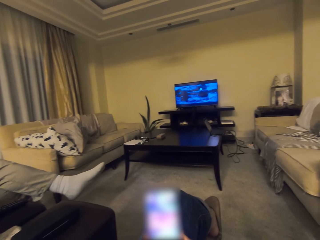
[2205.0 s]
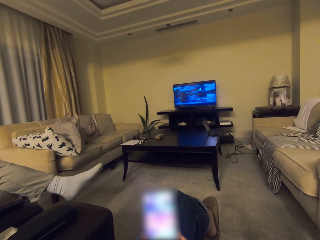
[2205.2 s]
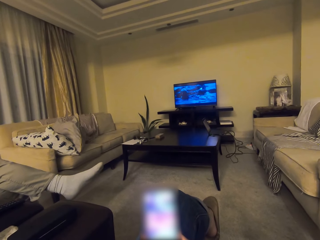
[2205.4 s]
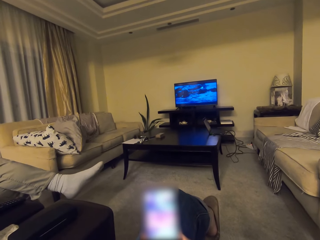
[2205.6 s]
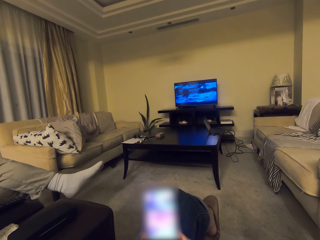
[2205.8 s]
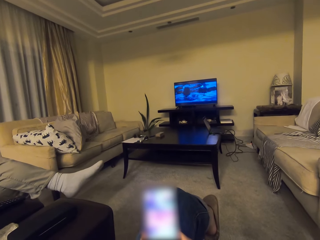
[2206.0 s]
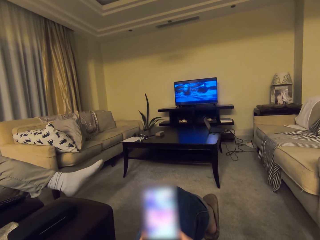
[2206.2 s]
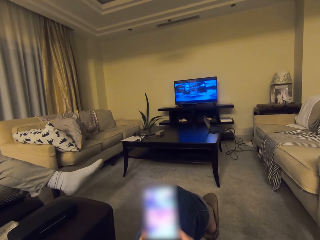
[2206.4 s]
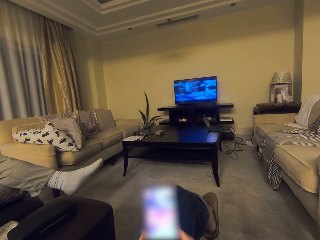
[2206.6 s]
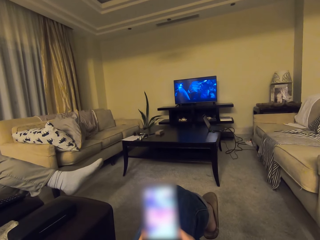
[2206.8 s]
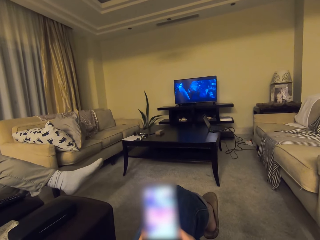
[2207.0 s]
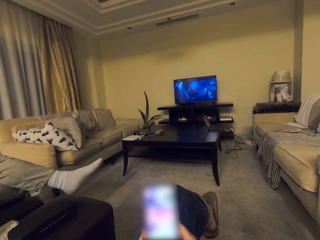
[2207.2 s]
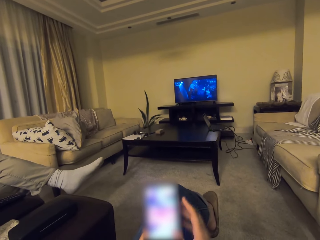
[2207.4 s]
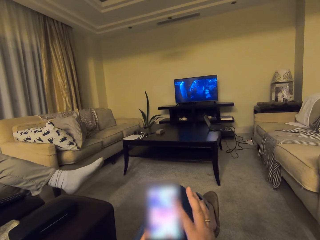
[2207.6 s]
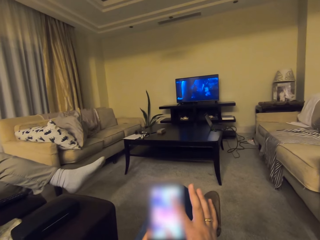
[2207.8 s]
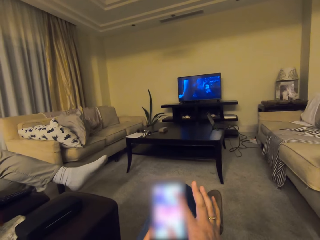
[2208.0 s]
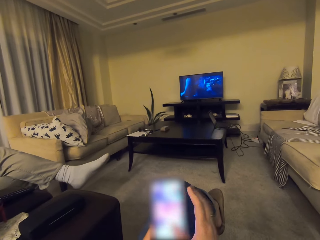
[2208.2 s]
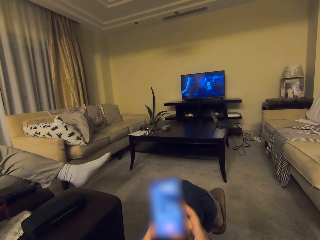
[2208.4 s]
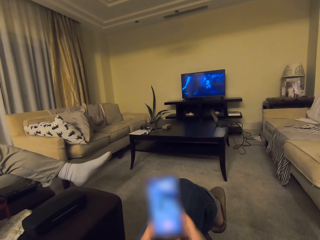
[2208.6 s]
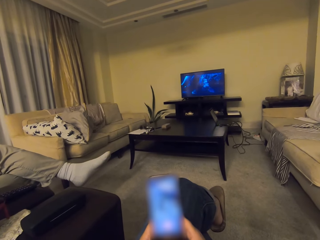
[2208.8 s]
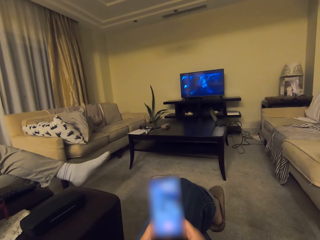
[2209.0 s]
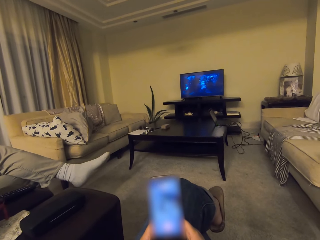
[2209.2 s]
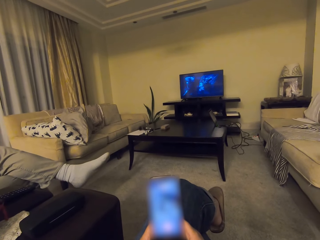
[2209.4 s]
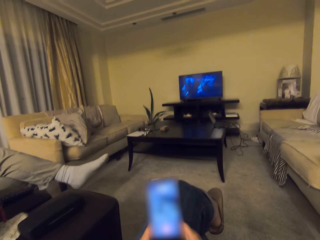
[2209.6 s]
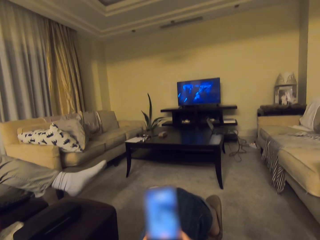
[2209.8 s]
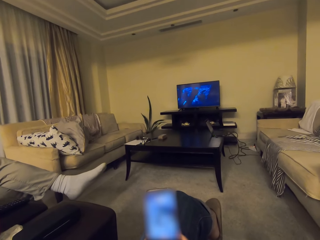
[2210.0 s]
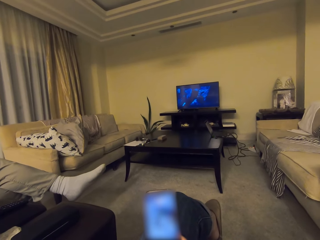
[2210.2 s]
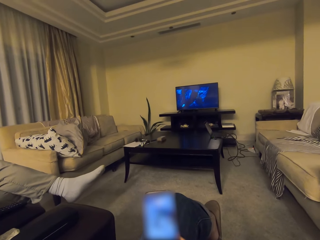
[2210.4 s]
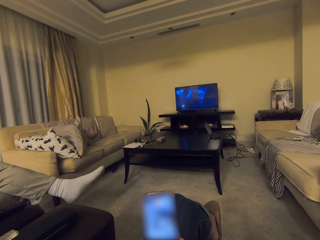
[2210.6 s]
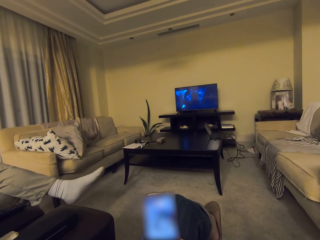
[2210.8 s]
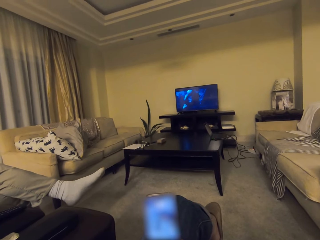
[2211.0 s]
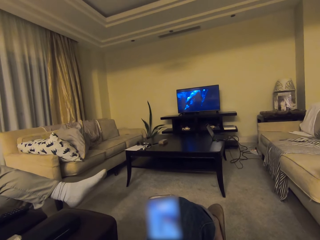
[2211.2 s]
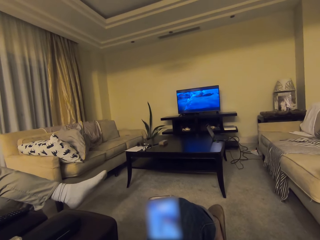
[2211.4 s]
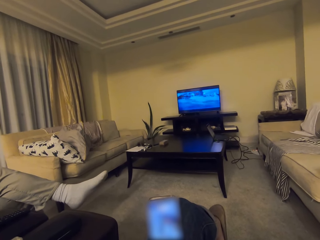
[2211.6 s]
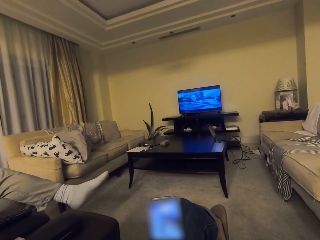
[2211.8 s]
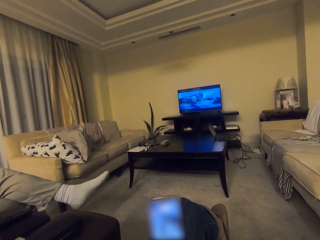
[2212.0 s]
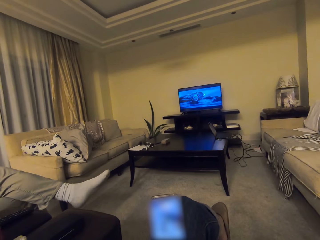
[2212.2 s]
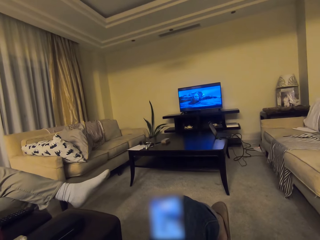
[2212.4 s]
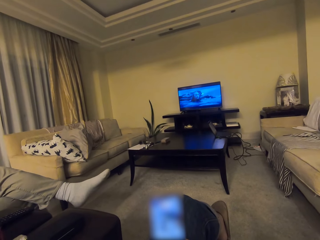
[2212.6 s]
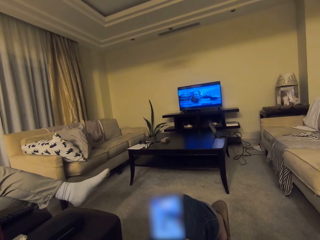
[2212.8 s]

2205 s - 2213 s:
The camera wearer operates a phone.

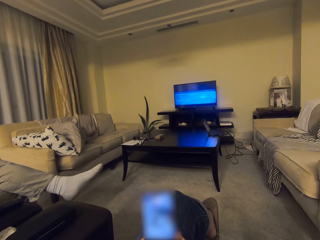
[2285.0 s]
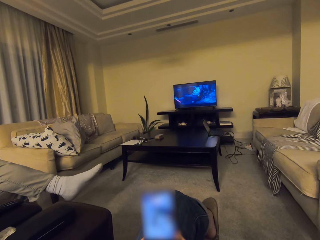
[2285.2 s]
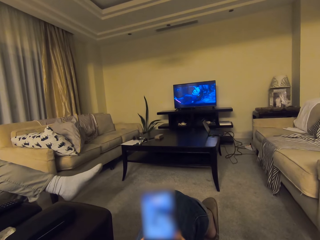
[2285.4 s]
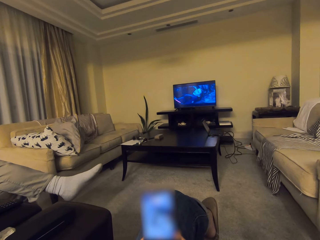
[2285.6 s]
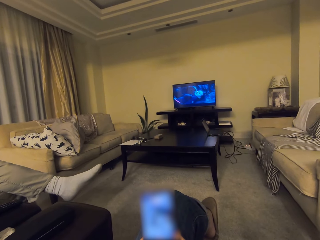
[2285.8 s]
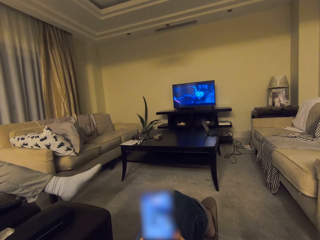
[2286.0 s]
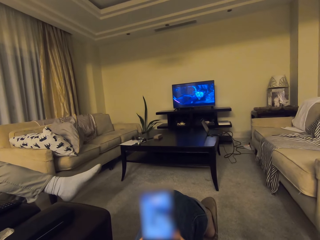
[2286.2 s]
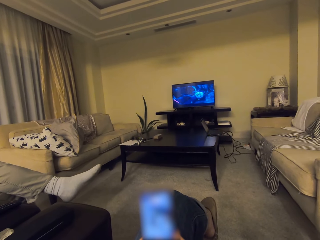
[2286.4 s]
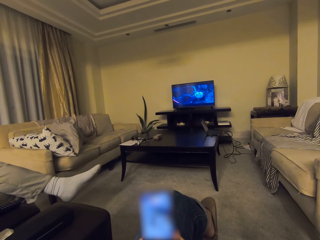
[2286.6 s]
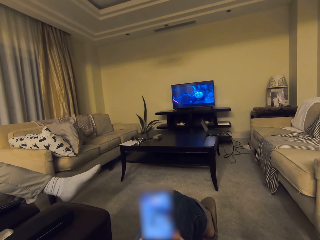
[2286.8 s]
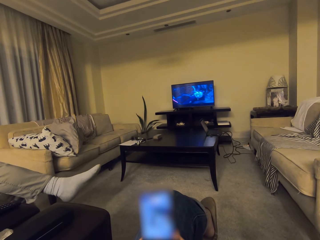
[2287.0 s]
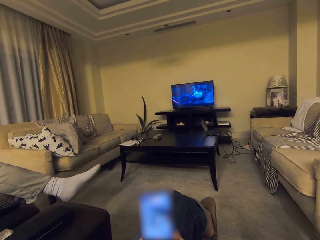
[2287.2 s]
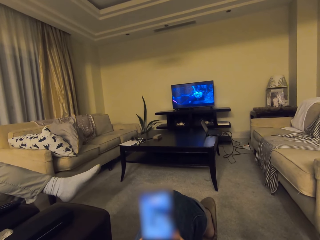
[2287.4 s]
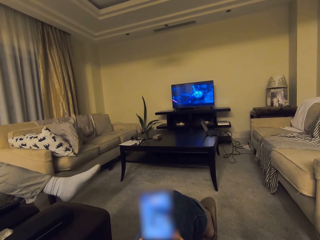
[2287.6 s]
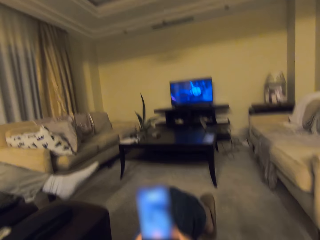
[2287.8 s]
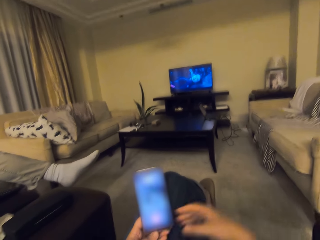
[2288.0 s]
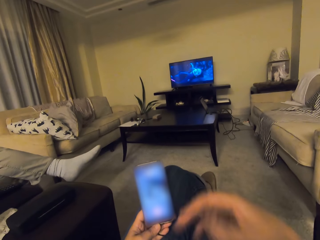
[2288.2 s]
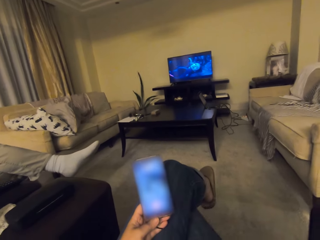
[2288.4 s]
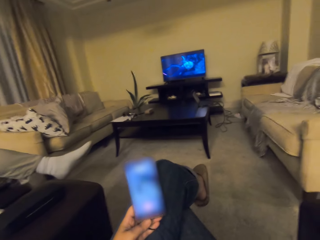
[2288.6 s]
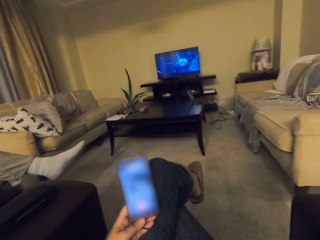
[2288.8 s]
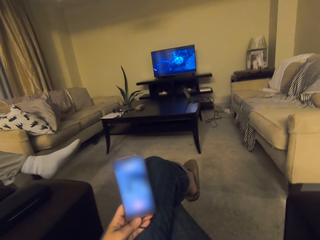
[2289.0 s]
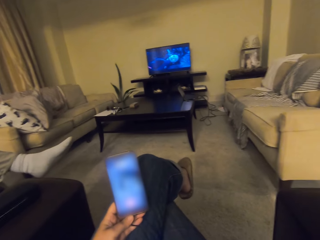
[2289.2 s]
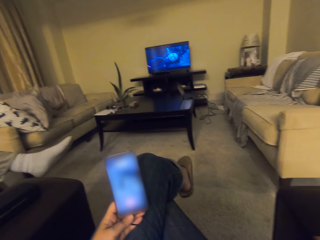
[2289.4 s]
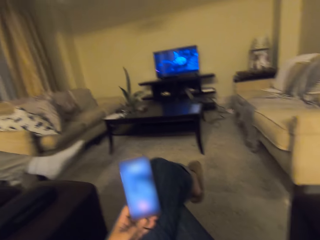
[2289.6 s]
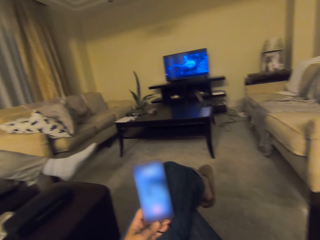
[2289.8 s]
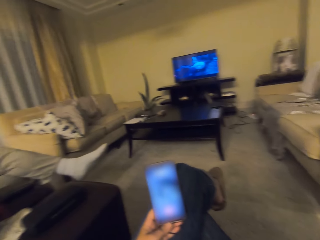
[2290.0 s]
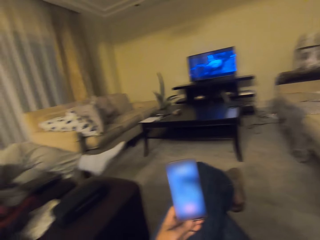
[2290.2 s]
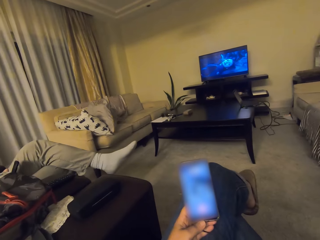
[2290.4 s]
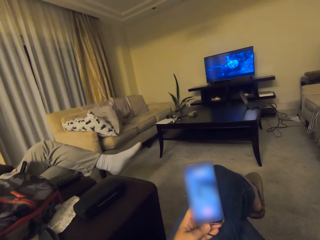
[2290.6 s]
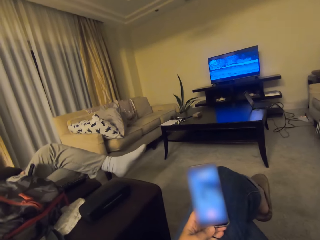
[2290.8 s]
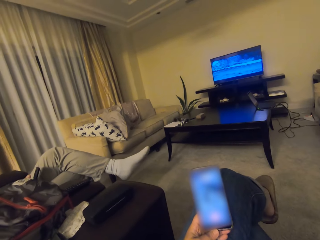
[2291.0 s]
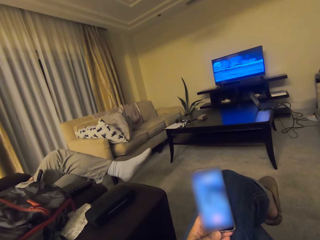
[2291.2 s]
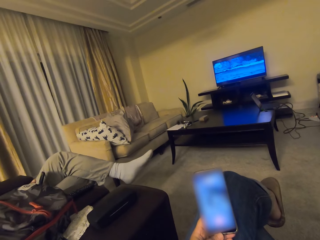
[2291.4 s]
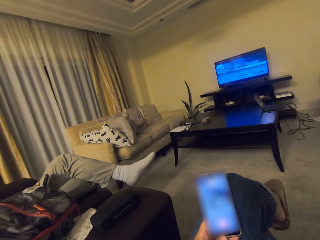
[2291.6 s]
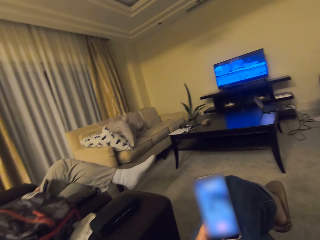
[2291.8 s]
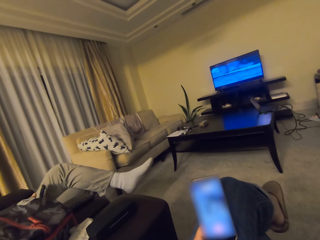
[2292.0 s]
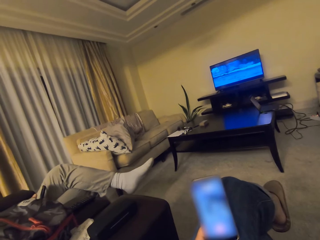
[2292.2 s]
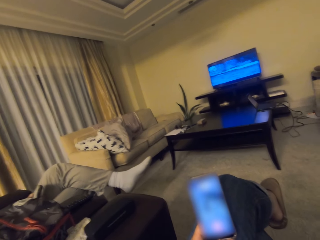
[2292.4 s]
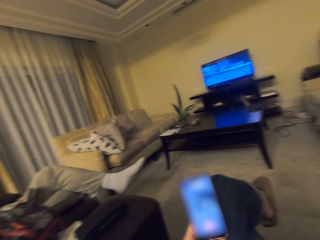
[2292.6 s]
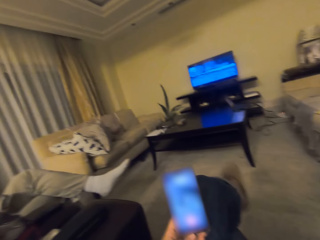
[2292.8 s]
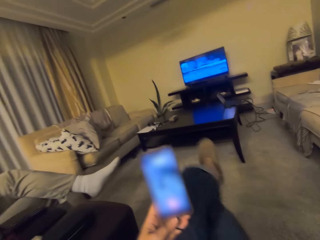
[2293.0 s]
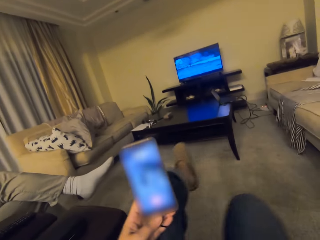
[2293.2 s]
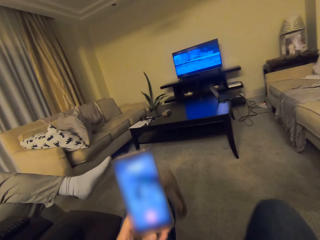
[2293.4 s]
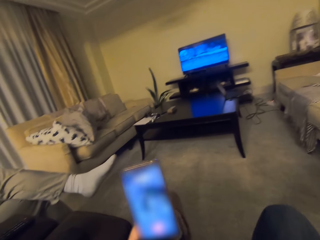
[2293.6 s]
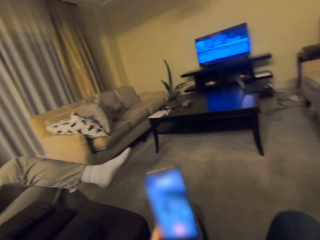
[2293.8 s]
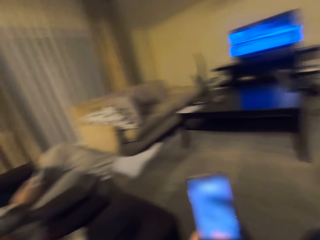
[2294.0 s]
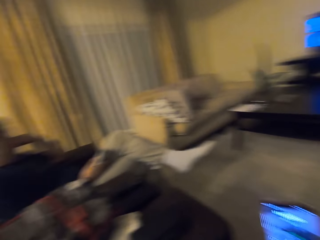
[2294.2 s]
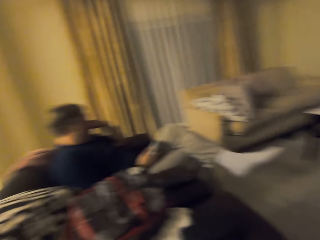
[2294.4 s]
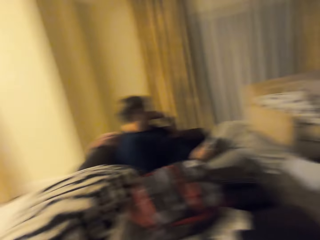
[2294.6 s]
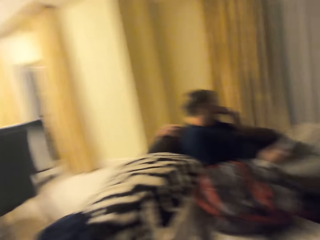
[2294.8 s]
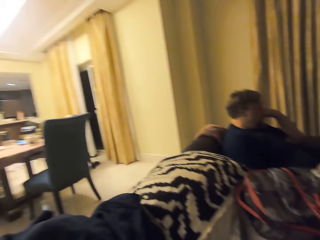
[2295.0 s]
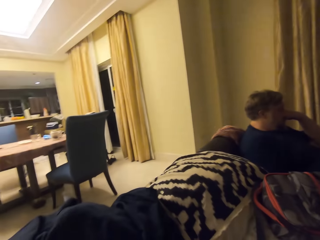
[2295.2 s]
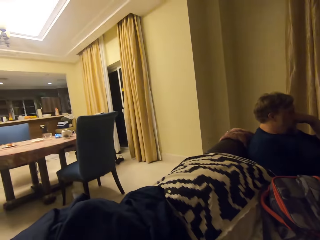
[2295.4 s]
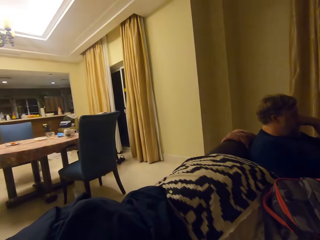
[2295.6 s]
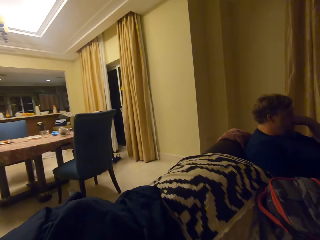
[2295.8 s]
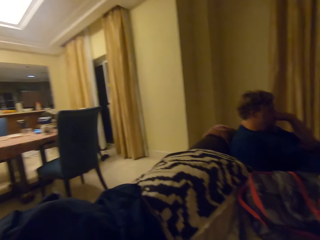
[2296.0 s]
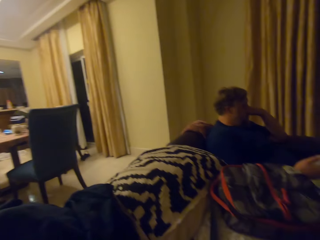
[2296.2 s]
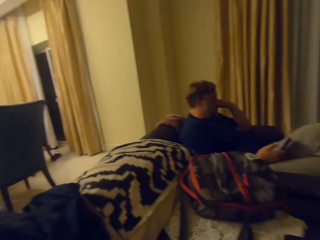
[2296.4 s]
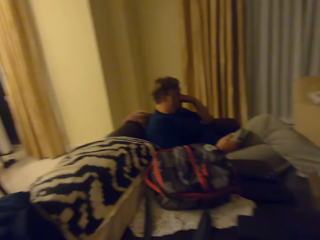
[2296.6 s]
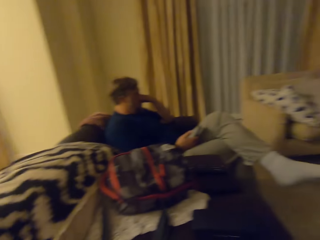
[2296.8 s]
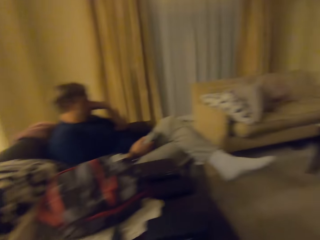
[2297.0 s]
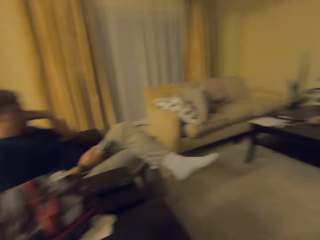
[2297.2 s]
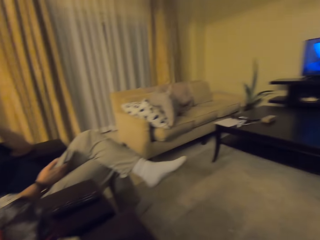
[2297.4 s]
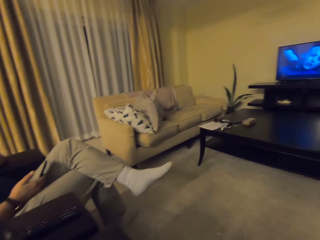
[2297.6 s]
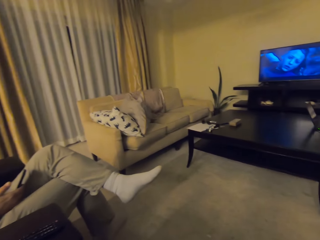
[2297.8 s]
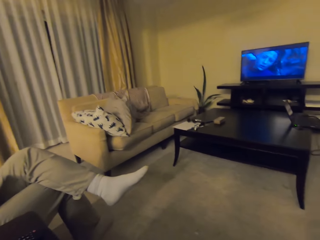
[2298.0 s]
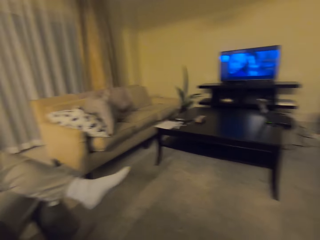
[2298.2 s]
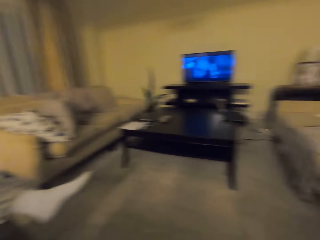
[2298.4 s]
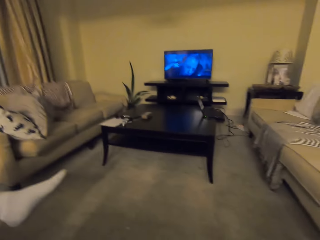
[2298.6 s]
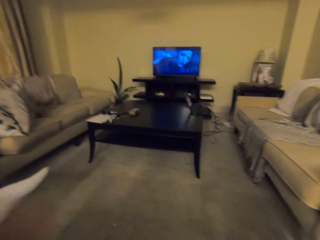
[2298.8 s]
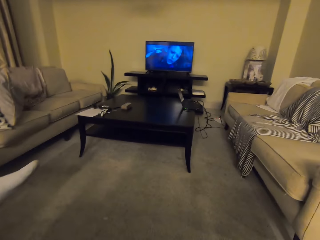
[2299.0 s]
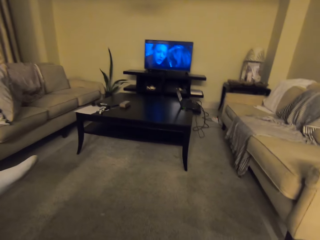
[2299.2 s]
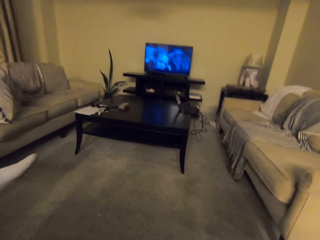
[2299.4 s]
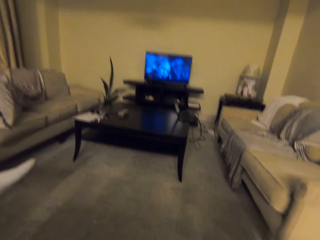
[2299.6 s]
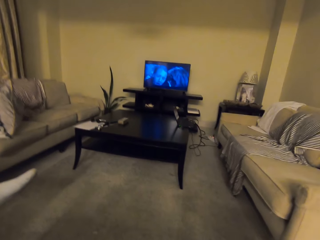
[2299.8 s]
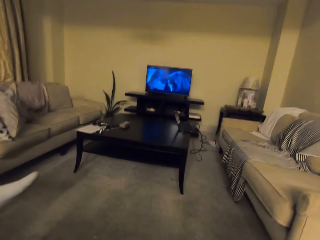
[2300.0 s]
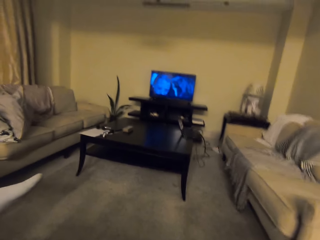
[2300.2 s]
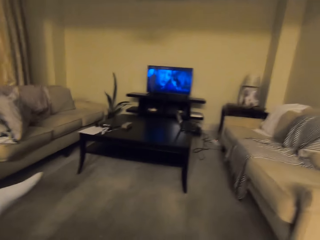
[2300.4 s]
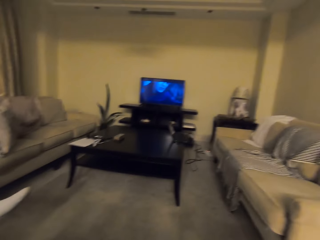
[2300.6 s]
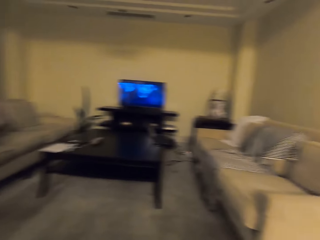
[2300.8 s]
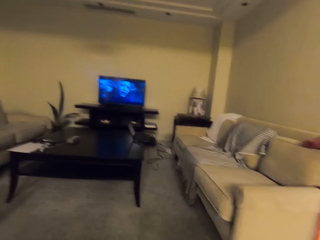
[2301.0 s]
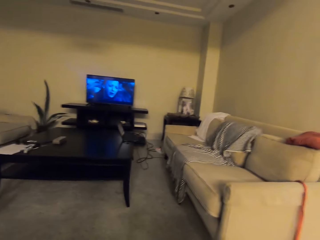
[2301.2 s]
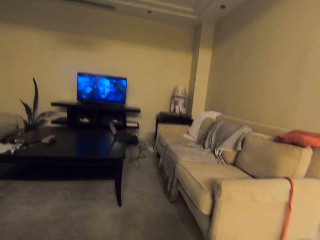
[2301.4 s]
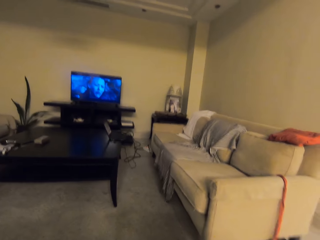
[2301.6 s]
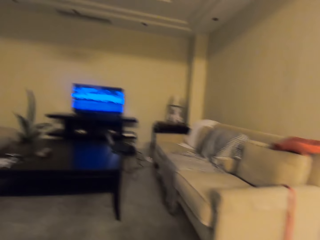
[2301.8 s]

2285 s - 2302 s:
The camera wearer moves a hand. They adjust a camera. They adjust the sitting position. They turn around. A man watches a movie via the television. The camera wearer adjusts the camera.
